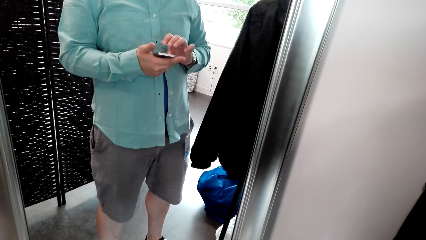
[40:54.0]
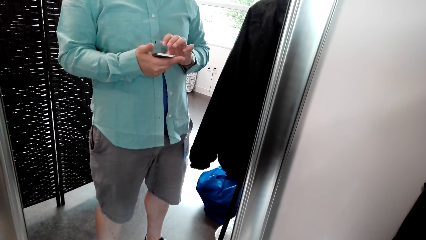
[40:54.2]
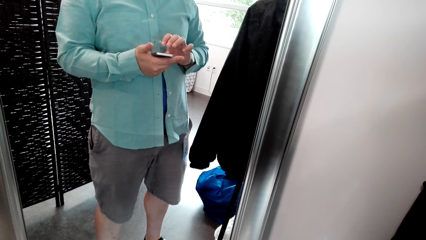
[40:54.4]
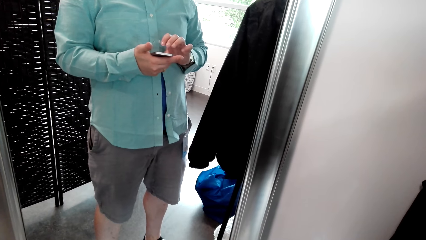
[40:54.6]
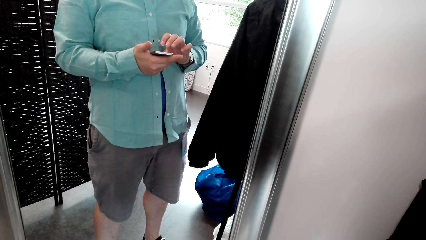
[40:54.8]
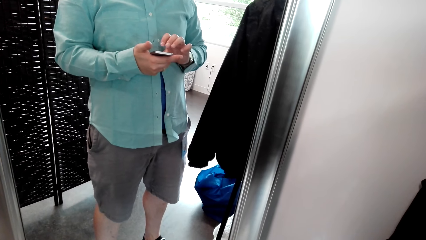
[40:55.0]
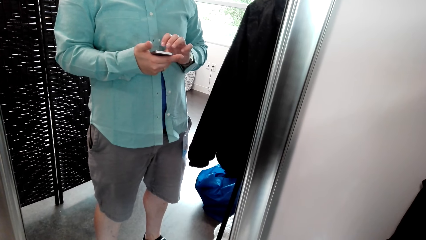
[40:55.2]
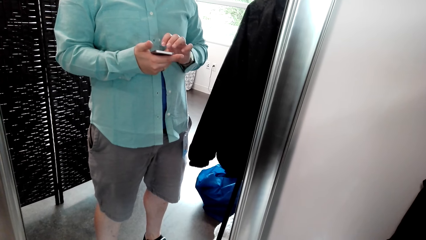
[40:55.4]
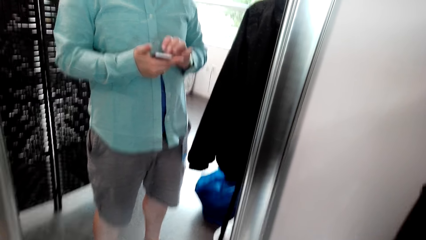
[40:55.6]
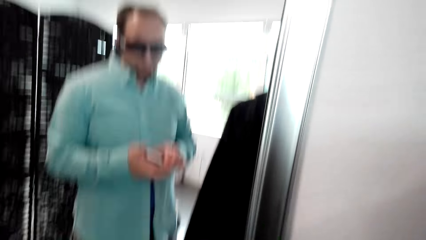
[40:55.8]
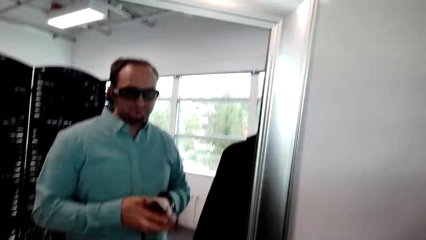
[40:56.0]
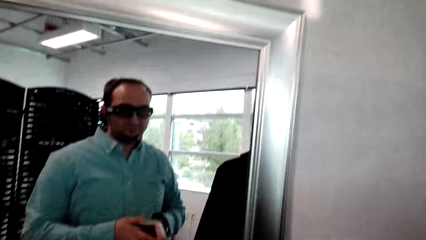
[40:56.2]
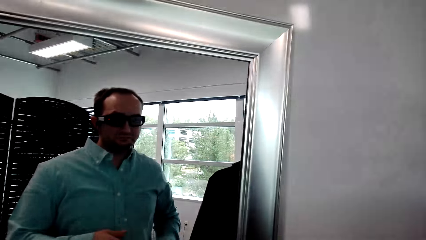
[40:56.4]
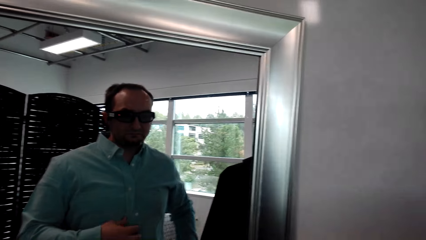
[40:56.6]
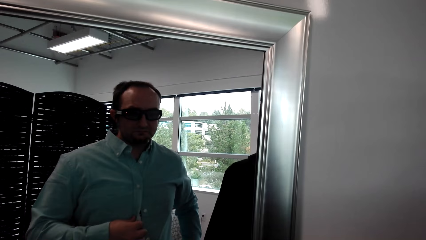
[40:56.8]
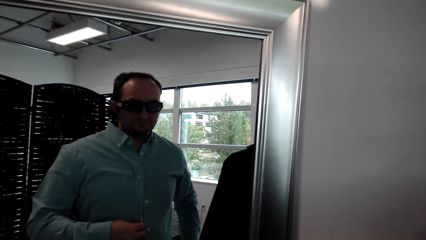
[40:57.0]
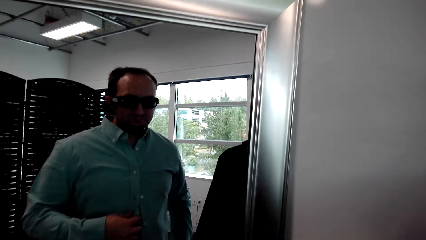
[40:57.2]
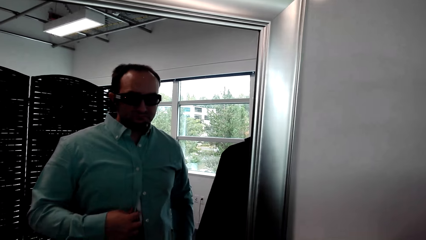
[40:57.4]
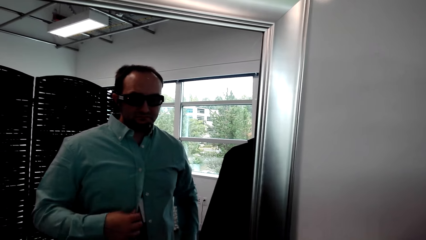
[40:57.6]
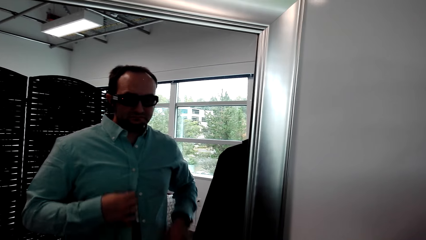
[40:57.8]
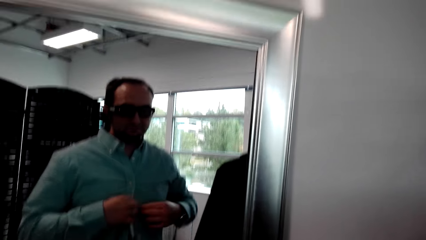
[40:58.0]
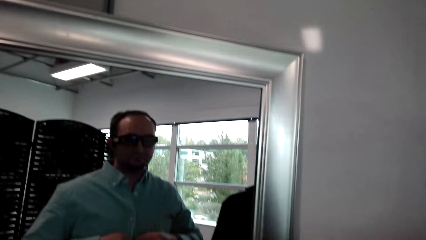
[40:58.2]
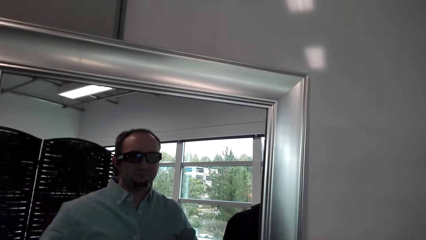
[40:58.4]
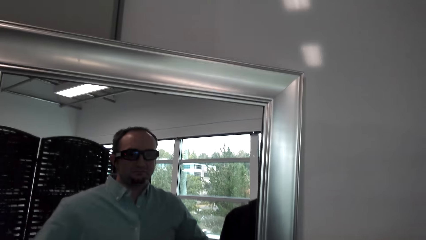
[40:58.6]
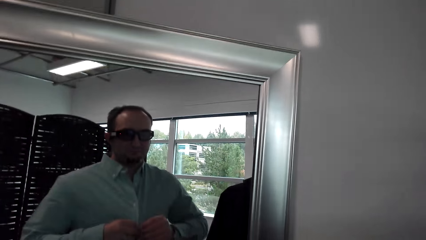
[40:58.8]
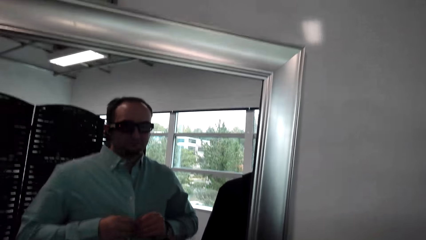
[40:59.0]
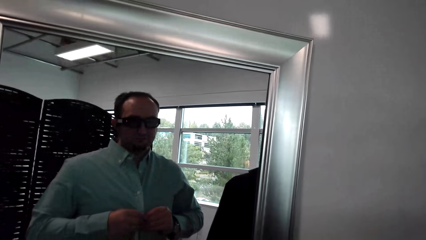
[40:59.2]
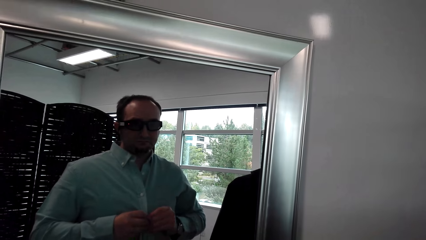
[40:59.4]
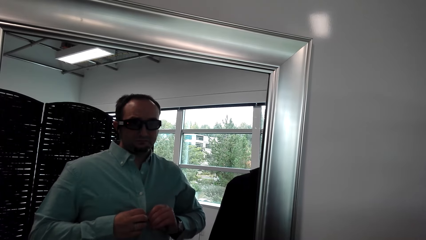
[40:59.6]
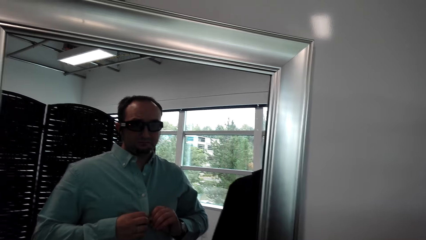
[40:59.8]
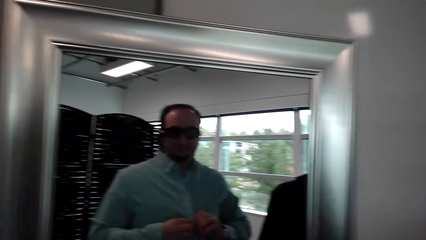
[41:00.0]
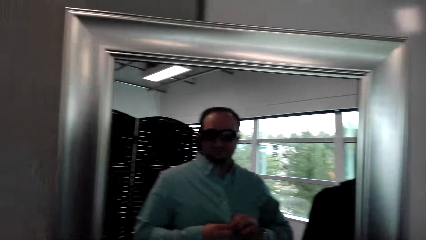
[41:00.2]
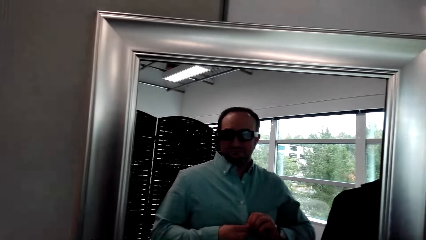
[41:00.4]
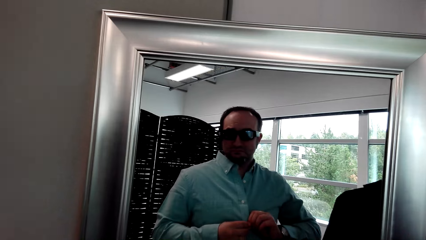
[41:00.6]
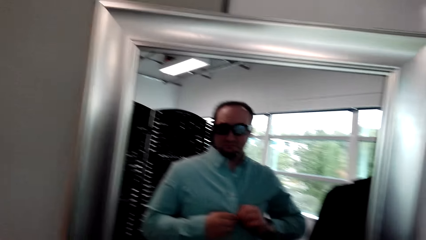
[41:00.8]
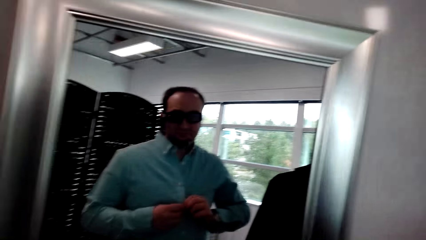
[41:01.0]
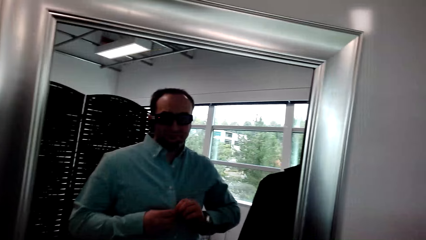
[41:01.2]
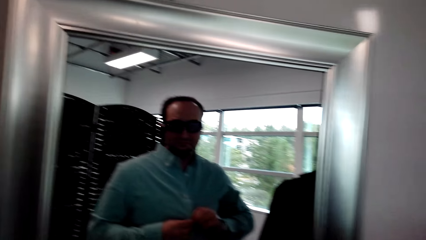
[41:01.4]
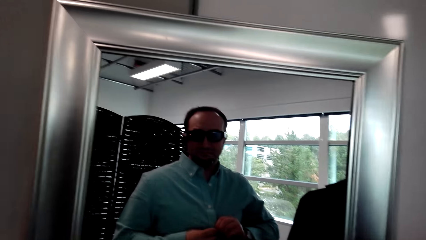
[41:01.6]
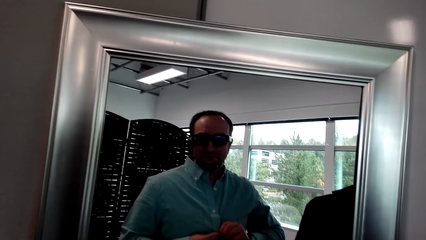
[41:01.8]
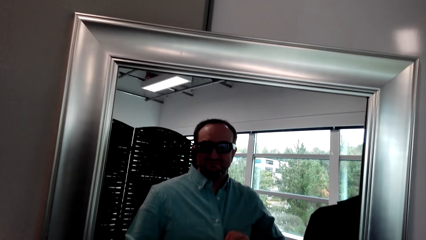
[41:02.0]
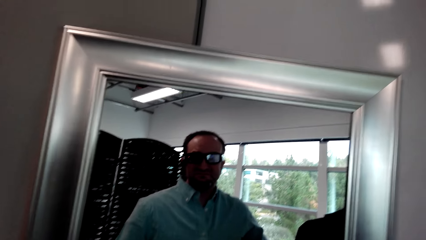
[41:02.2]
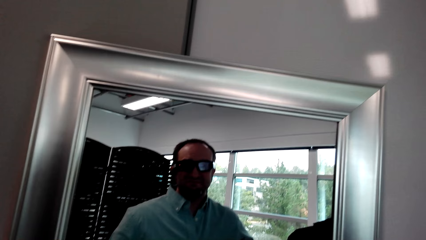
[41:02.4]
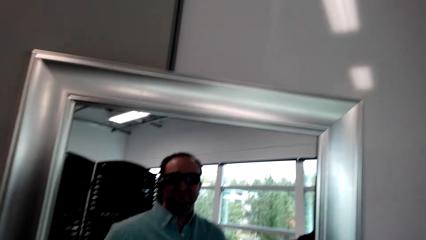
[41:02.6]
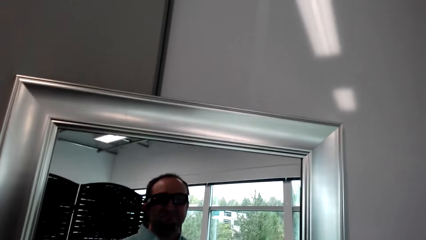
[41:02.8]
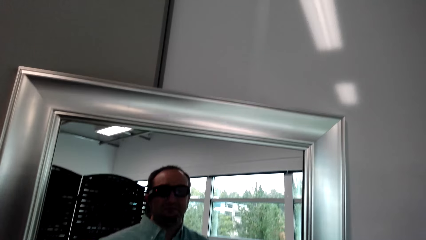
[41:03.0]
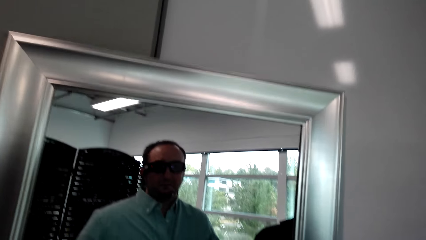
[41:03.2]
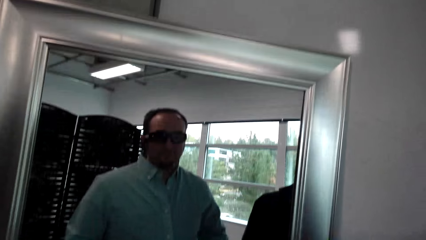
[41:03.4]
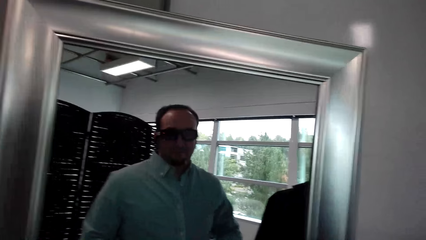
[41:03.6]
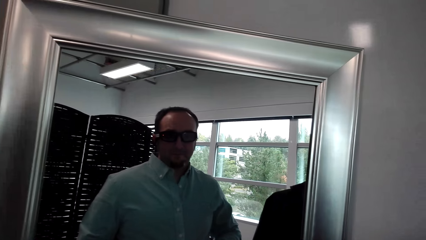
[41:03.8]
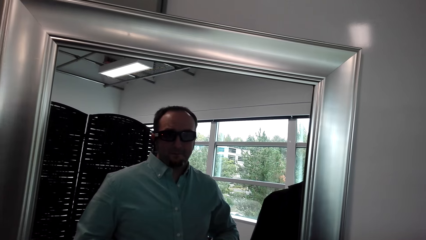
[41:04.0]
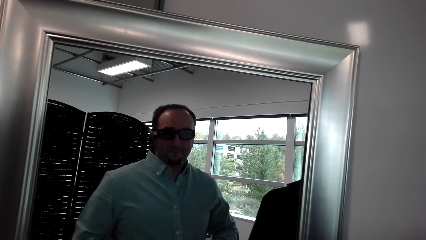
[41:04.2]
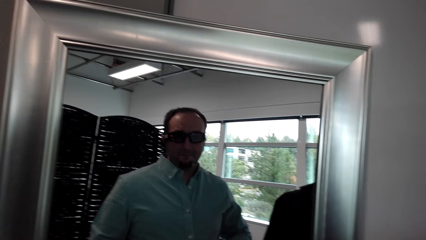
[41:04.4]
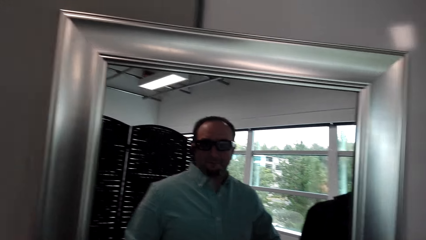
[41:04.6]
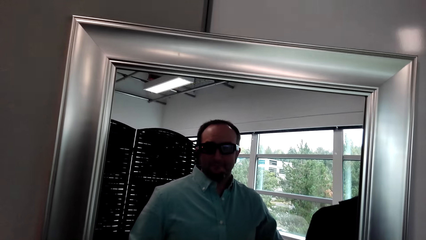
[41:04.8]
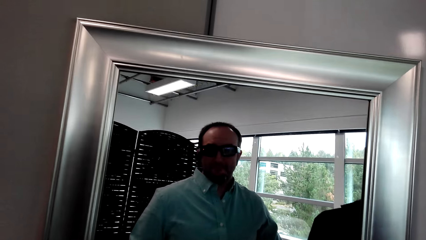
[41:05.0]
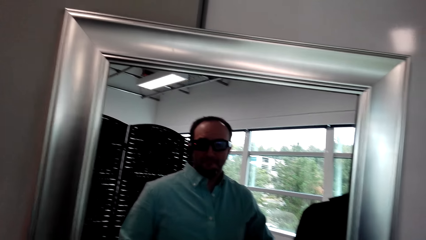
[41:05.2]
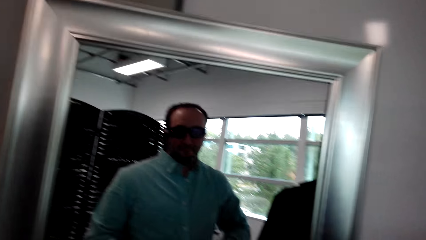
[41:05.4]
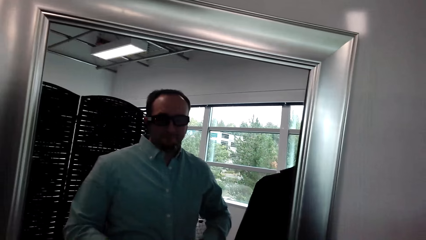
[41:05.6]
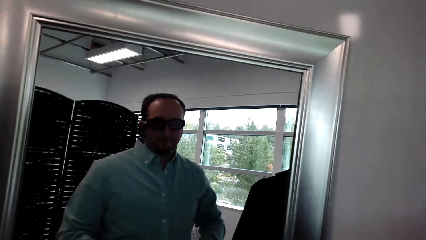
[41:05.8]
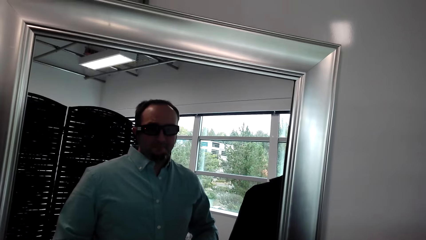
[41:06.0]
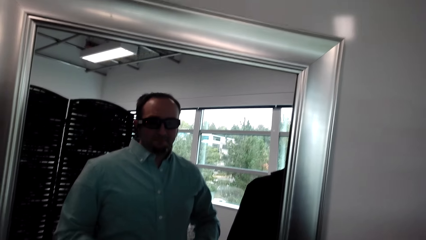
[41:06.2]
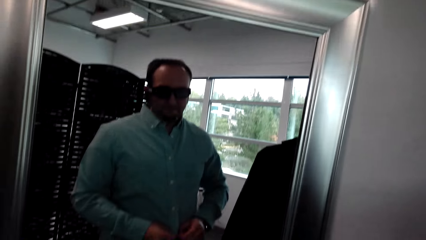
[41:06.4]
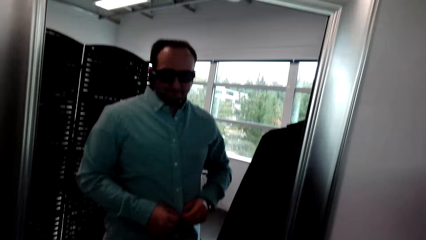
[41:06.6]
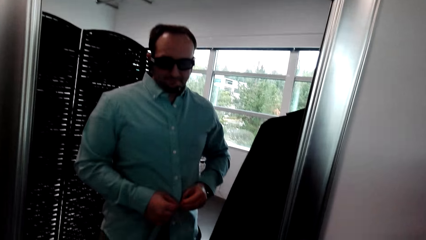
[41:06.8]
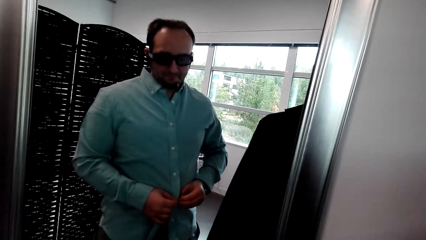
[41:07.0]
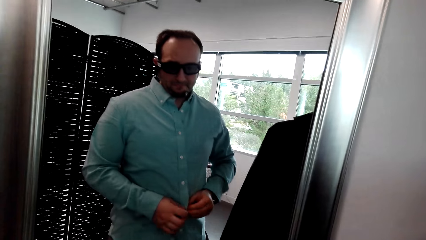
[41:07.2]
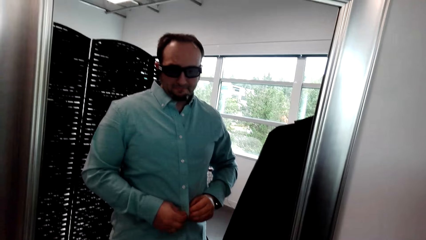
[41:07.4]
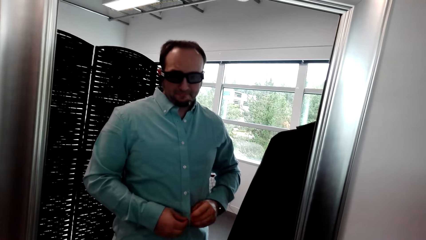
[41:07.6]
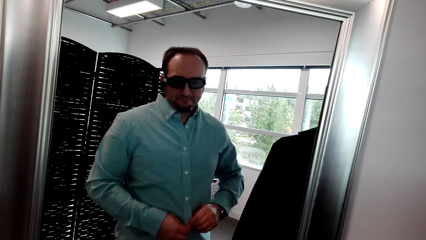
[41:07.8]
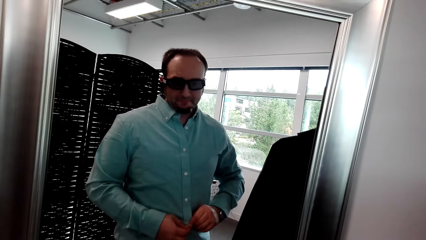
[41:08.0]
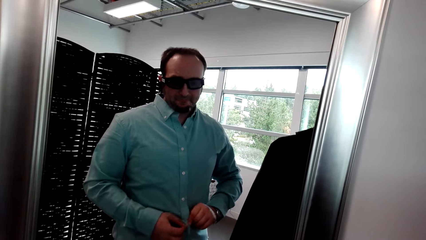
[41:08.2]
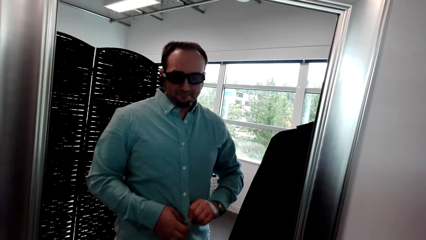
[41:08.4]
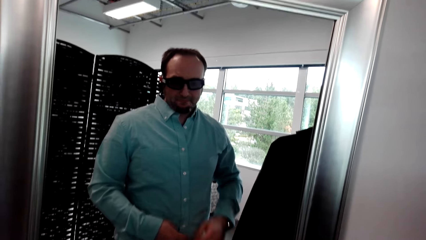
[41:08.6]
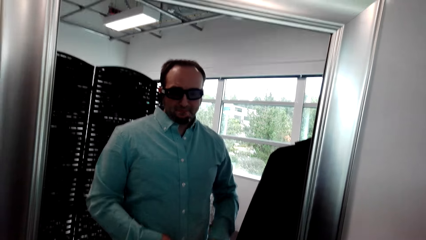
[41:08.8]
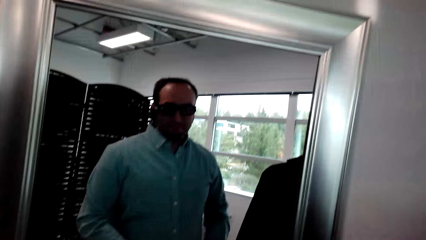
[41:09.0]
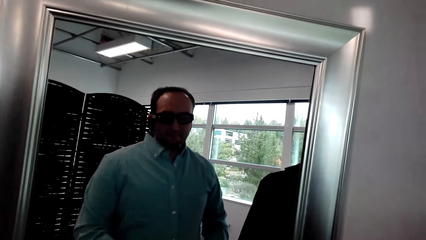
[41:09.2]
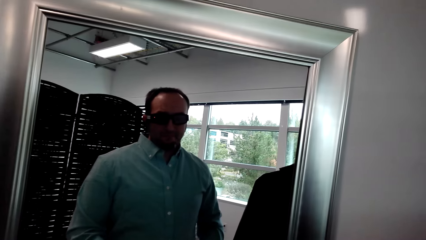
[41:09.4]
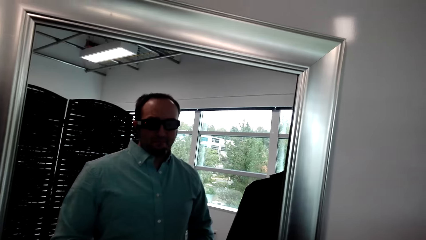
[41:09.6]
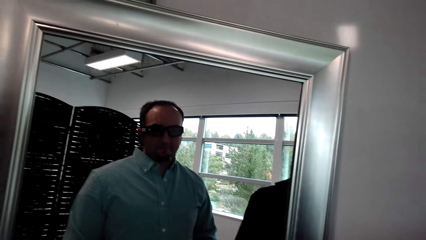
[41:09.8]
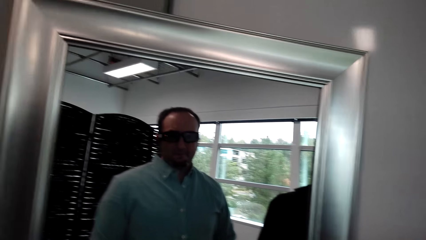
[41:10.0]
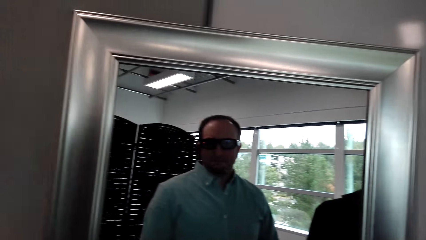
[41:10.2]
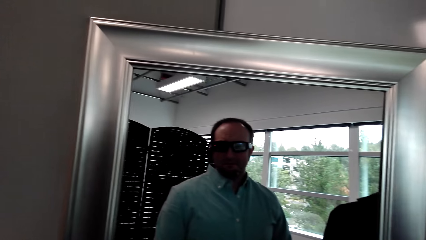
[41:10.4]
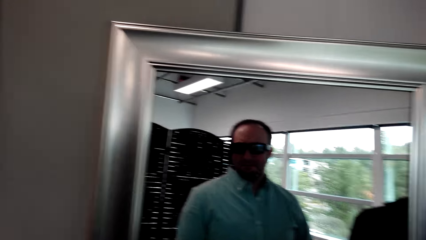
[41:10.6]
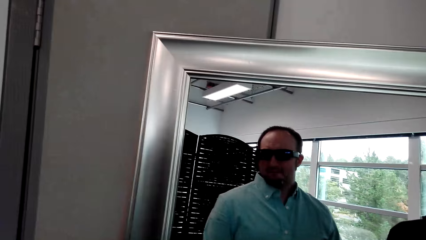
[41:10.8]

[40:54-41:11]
The camera wearer puts the phone in the pocket. They button the shirt.
